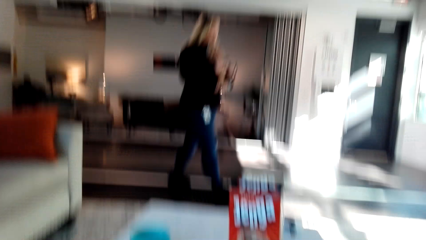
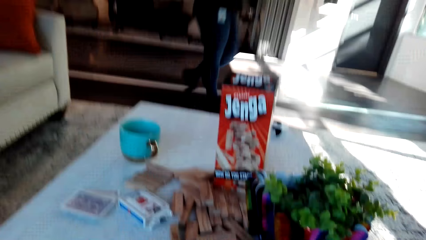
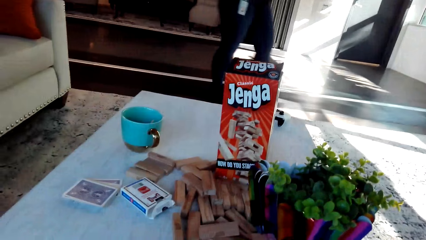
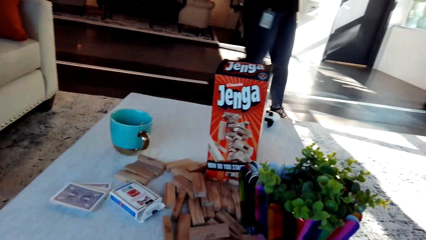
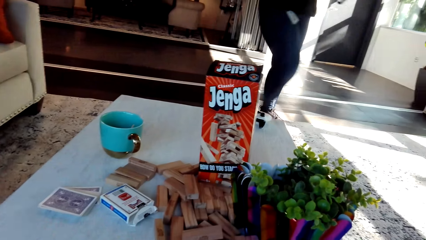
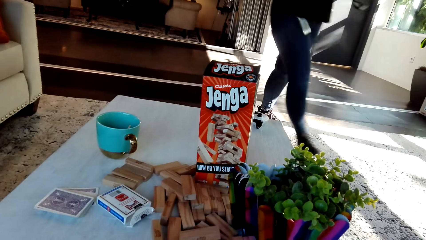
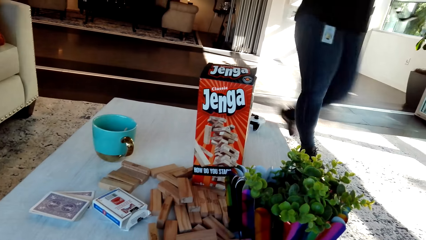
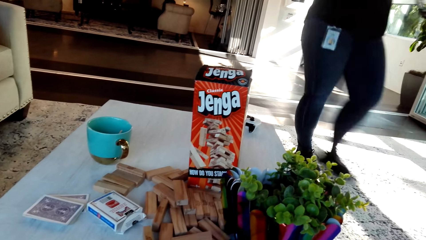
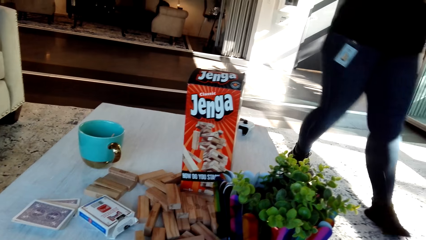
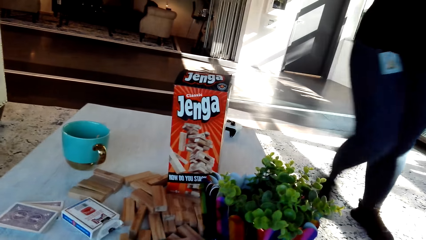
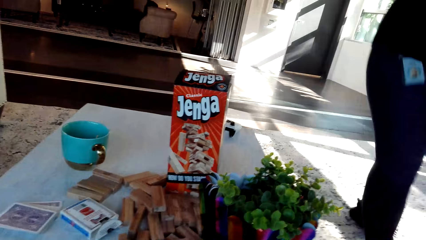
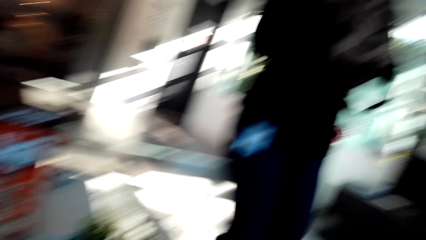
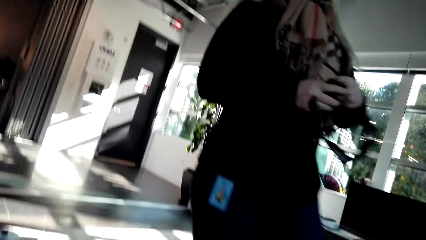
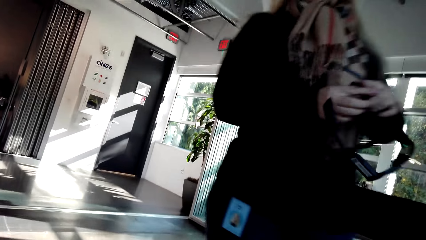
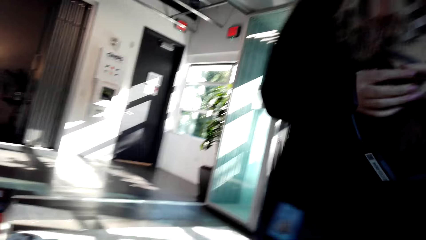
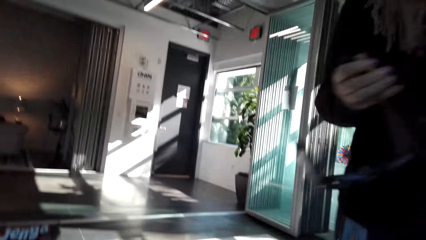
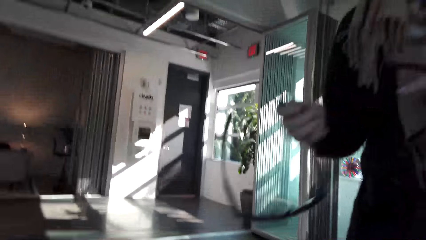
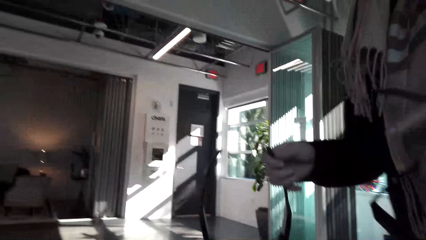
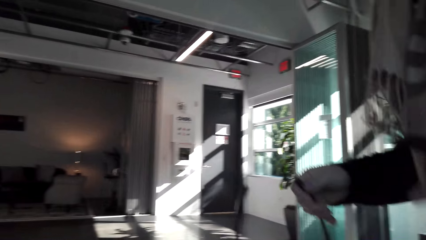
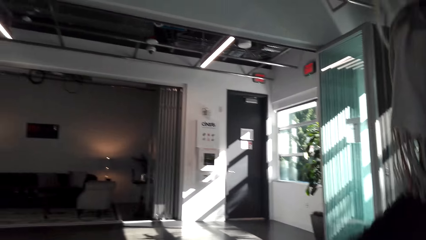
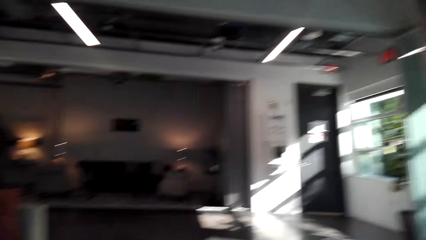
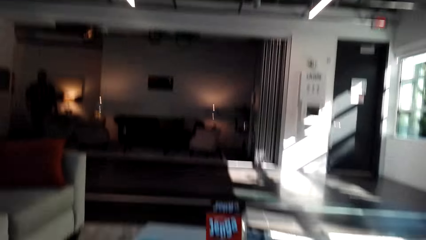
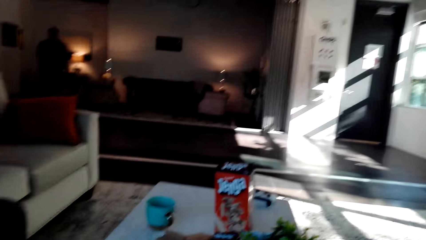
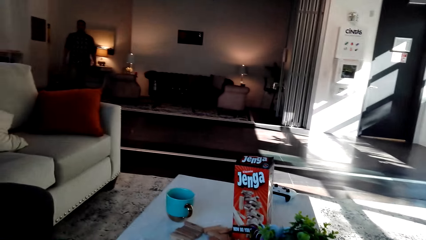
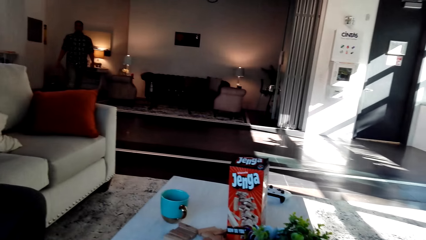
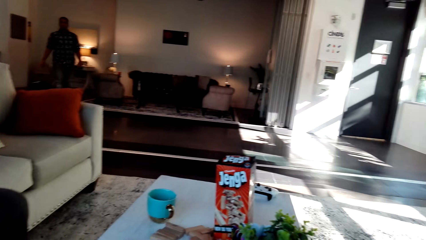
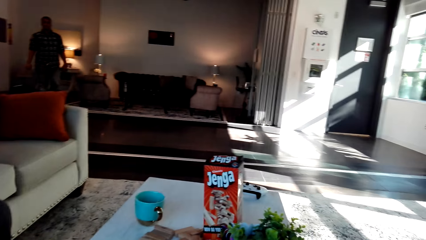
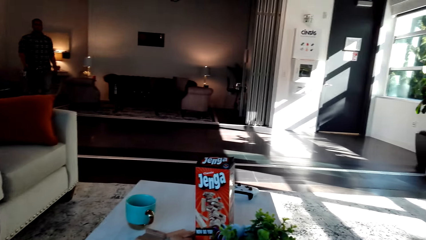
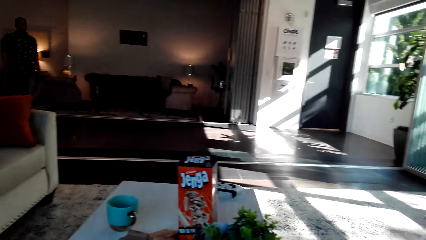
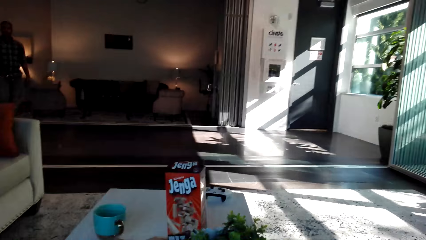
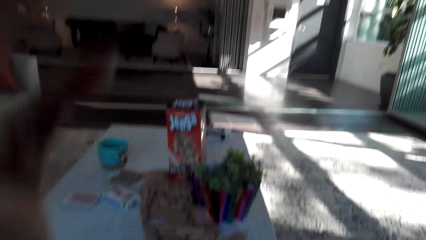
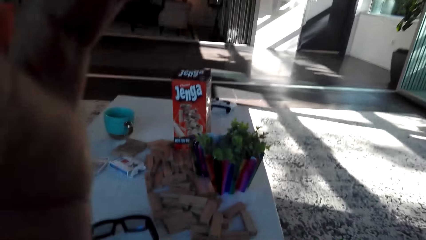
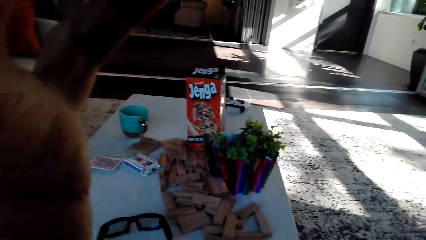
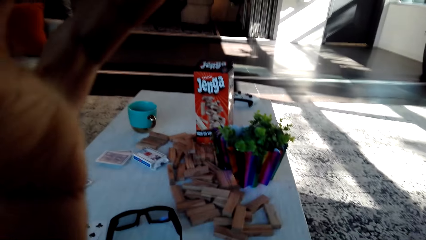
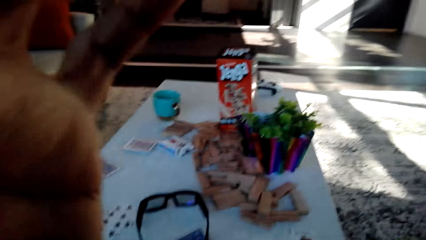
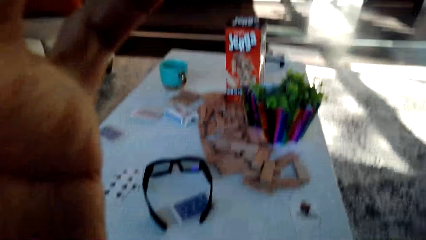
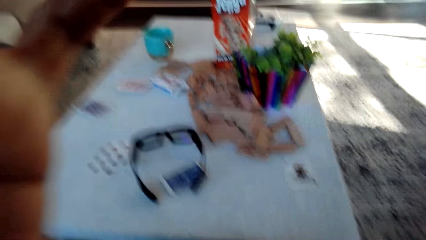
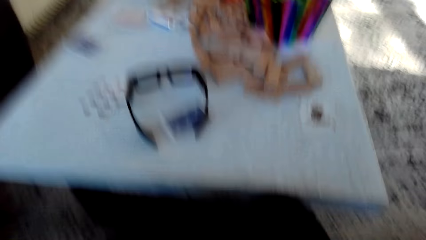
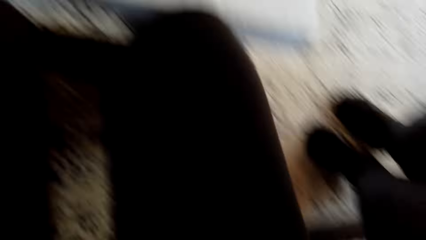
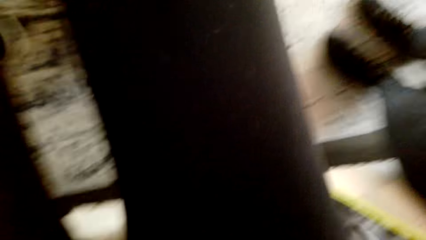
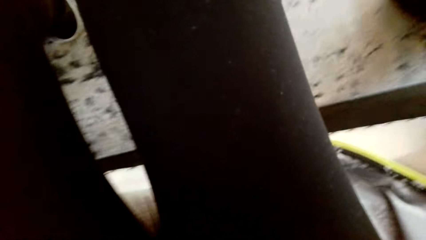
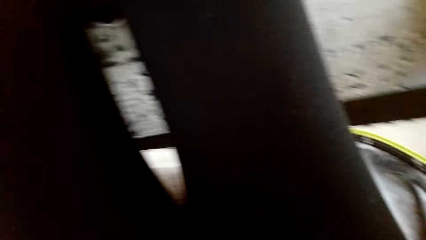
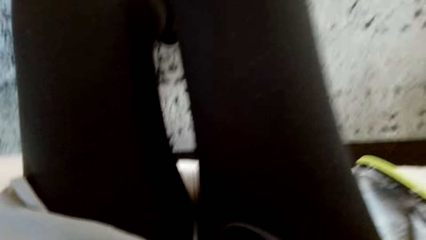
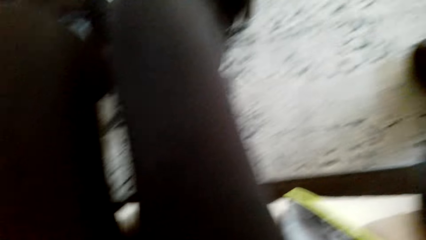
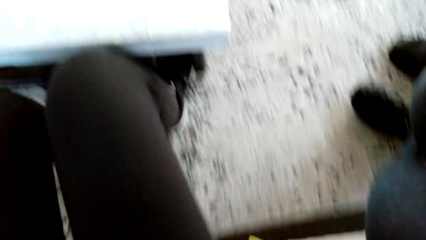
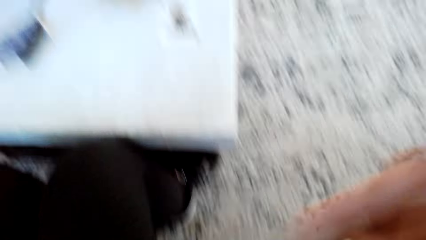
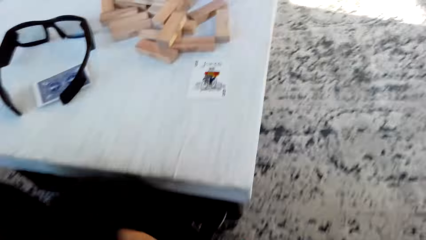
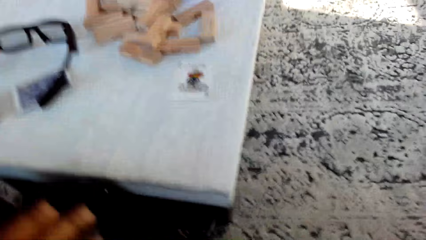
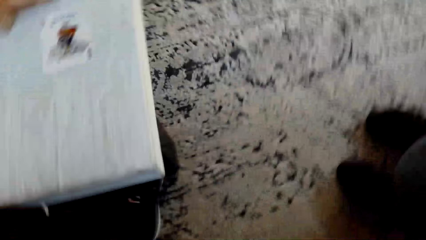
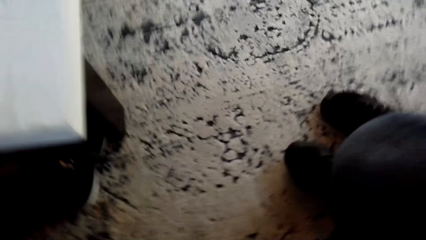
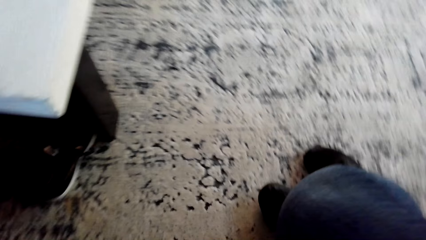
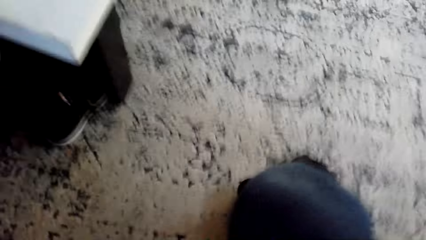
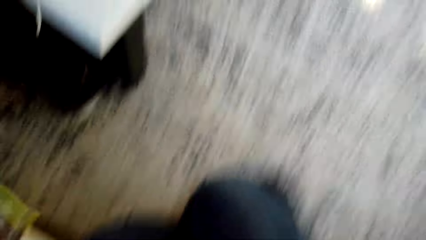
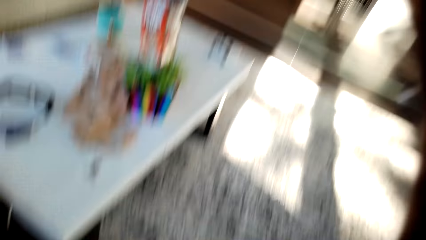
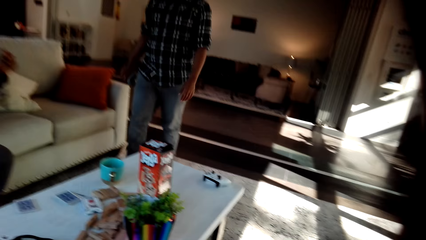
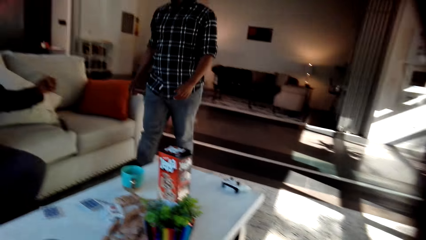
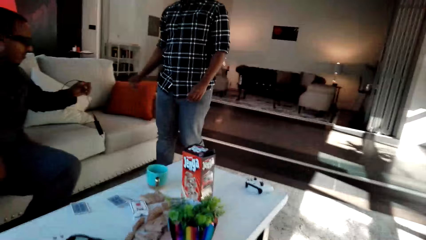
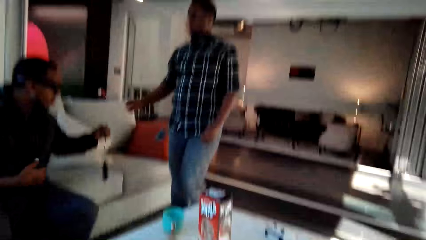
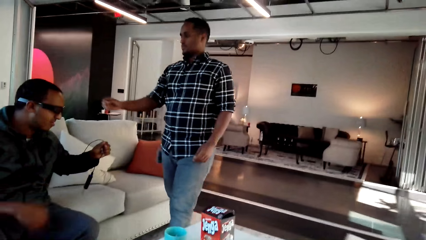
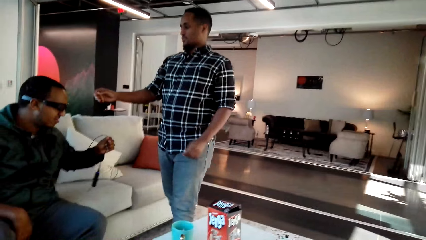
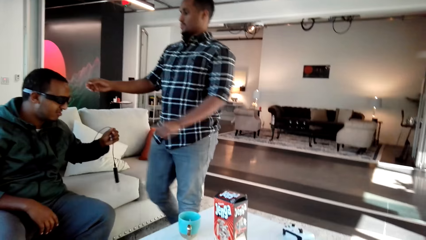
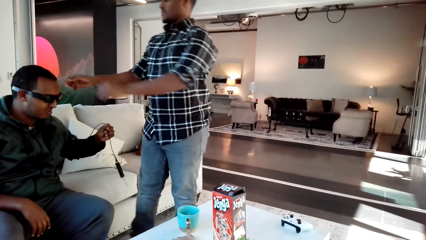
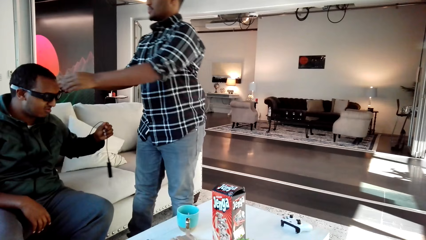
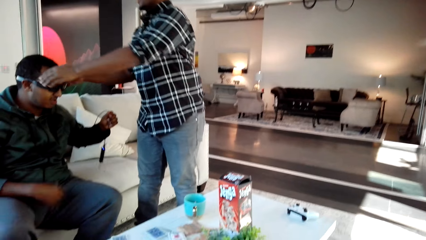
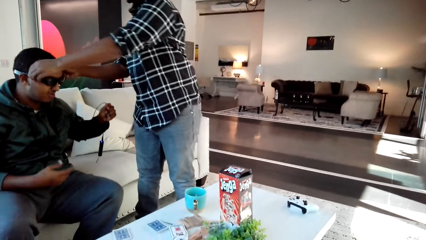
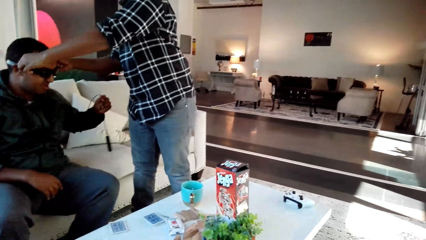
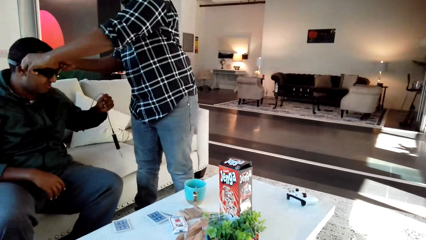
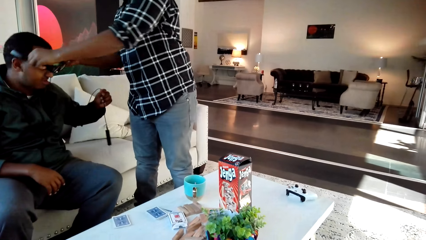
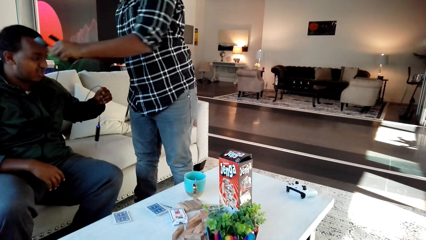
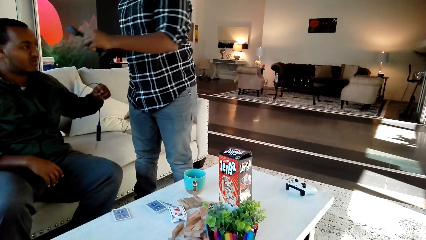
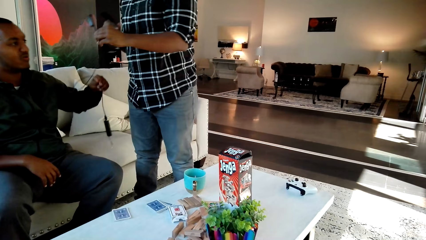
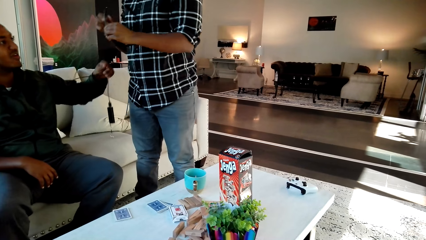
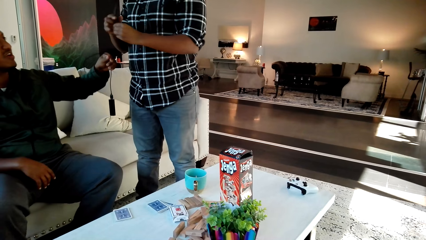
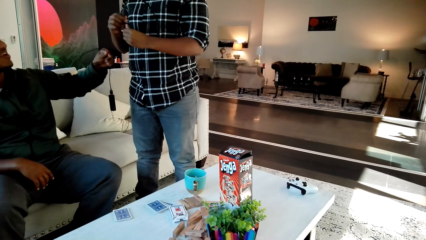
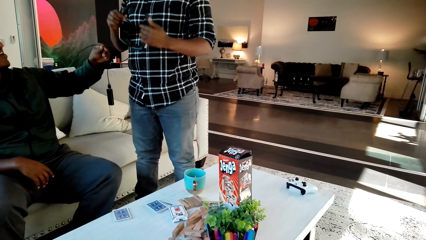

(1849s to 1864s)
The camera wearer converses with a woman. Another woman sits on a chair. The camera wearer holds a camera. The other woman picks up the camera. A man converses with another man. The other man picks up the camera.
